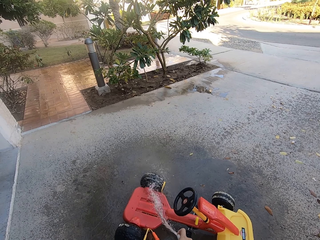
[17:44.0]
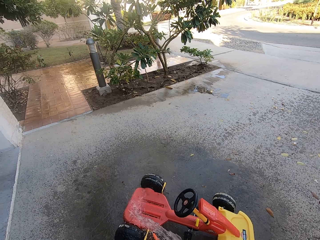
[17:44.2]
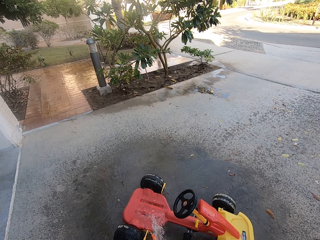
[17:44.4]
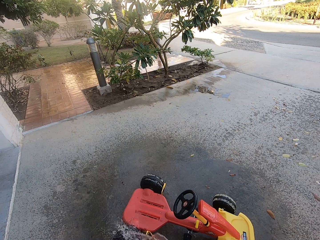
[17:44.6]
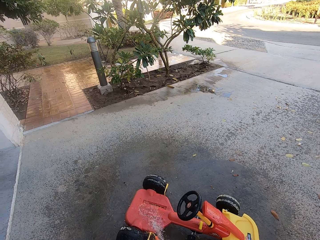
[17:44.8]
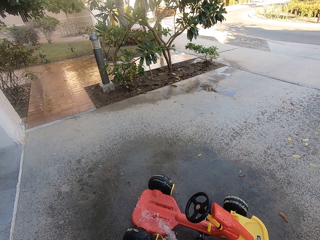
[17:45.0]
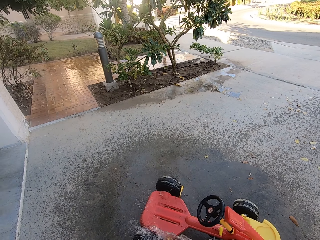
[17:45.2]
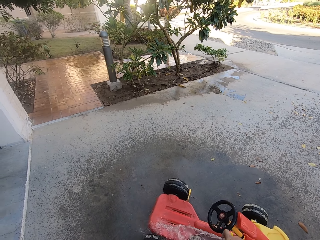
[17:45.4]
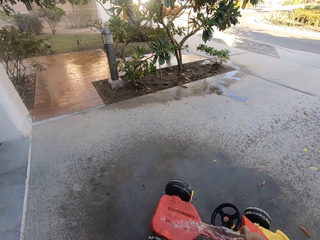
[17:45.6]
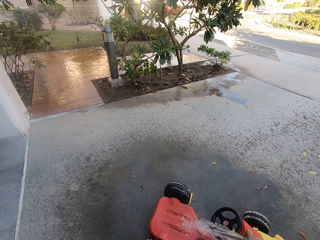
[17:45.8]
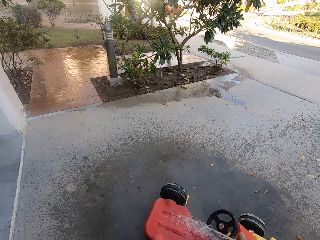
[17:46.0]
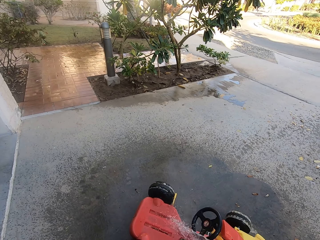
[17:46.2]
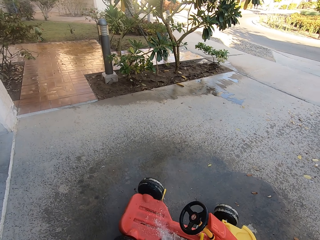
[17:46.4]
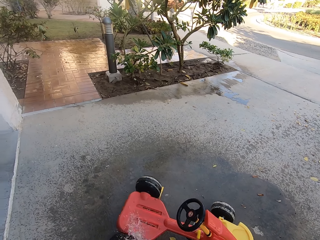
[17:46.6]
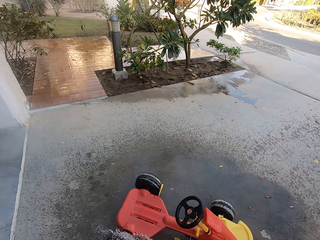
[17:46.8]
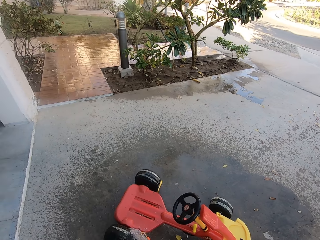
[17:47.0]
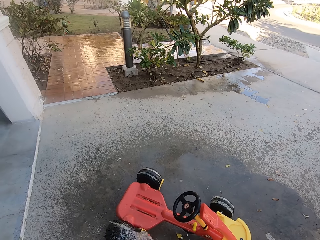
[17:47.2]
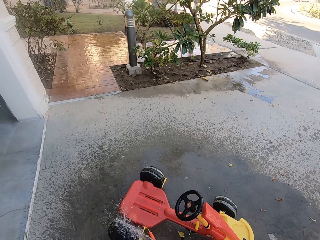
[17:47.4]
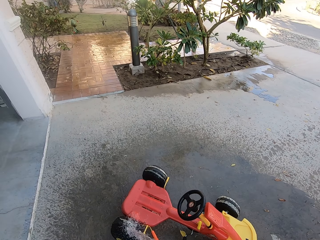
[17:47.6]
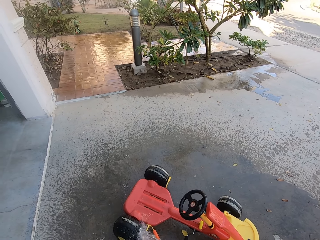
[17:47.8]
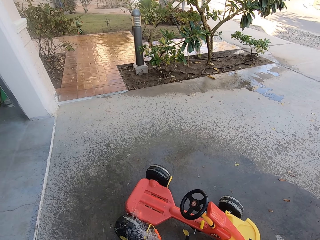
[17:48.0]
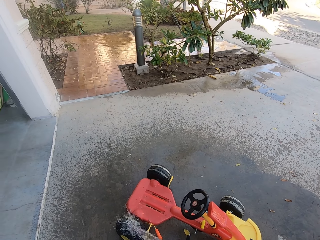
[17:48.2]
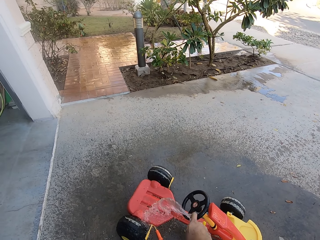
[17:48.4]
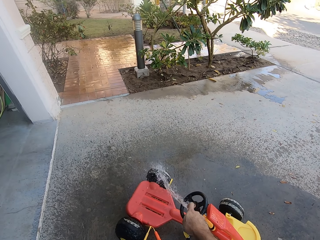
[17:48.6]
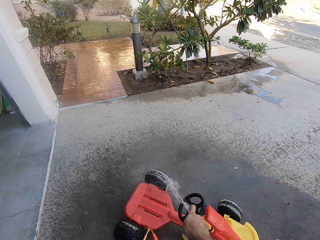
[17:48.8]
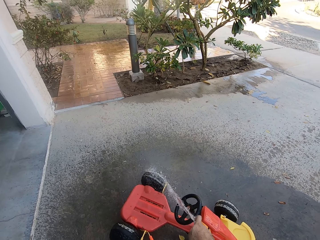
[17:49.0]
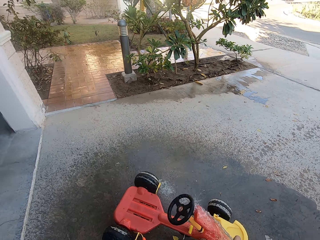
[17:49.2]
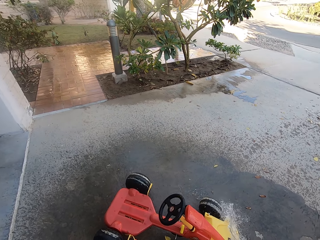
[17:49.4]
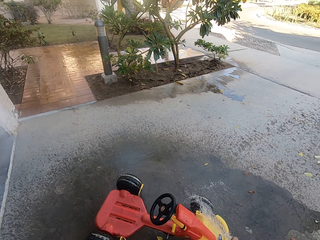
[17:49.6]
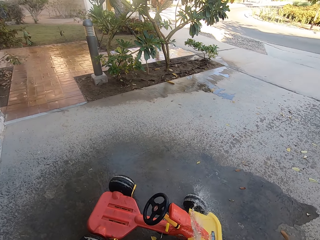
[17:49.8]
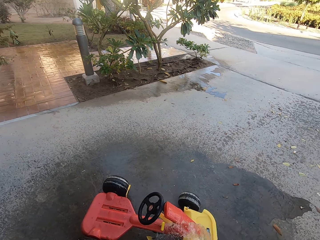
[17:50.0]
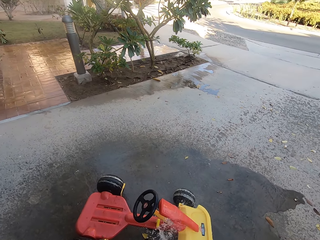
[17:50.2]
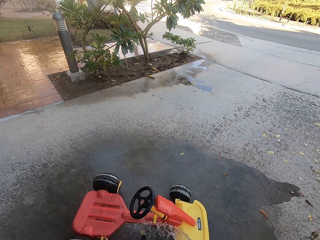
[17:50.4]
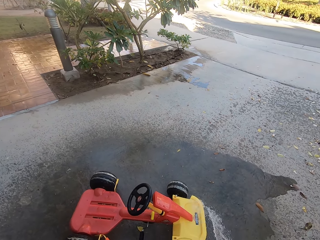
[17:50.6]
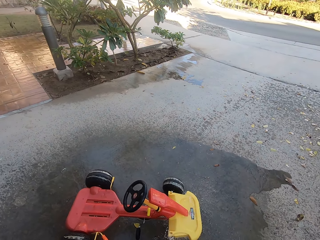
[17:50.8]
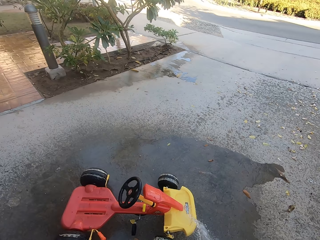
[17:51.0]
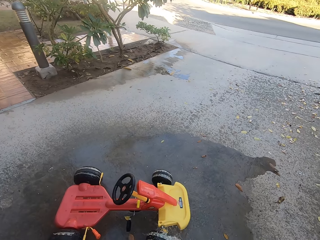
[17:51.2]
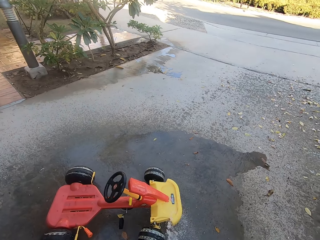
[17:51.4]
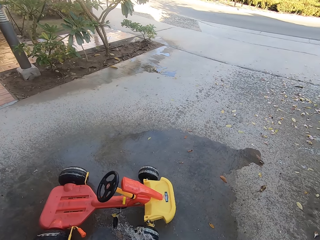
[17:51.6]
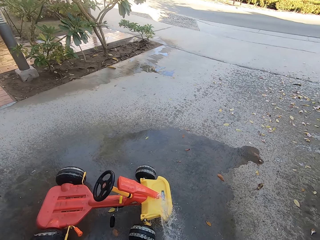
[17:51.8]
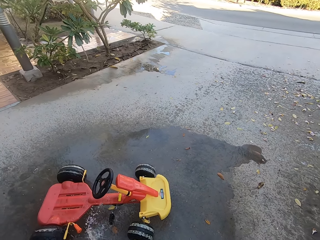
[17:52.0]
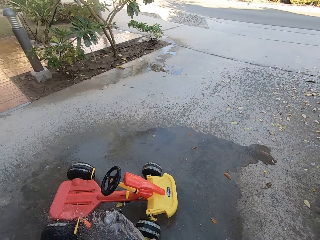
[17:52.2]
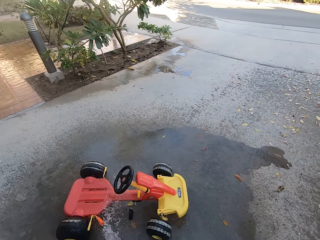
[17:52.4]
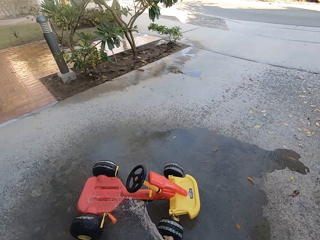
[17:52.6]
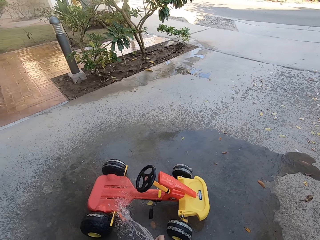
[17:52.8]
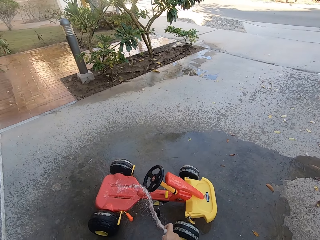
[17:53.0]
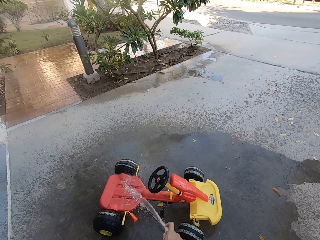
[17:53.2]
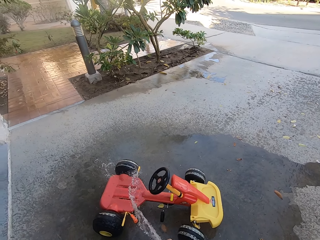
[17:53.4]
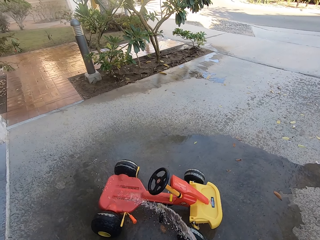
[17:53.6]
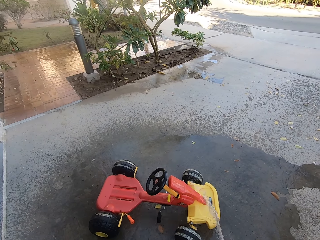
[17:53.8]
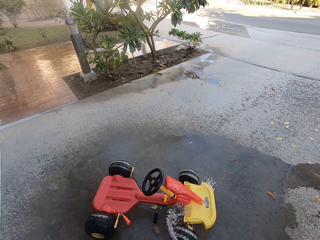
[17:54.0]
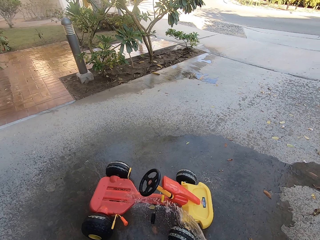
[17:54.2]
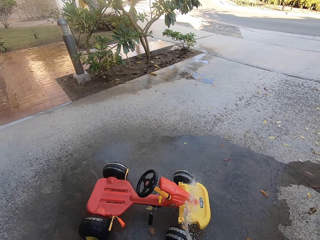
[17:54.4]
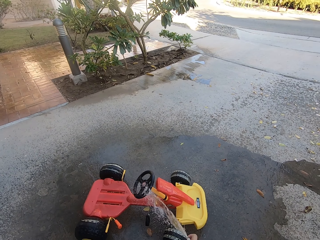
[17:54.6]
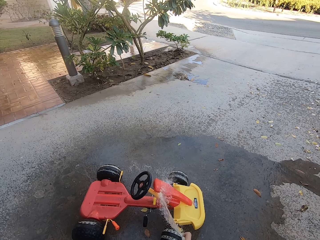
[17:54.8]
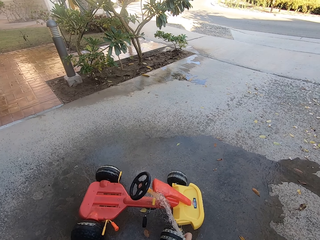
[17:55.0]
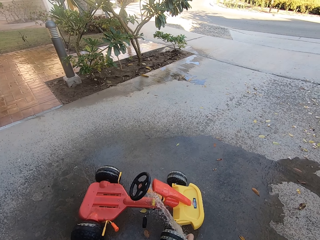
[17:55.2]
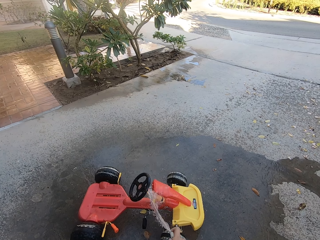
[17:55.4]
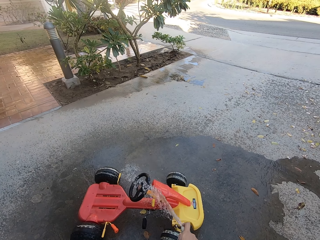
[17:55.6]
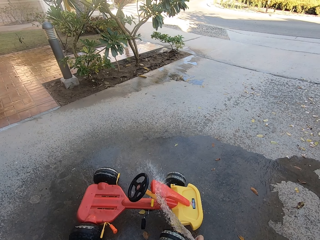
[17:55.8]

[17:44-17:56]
The camera wearer pushes the car.

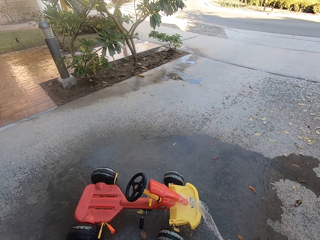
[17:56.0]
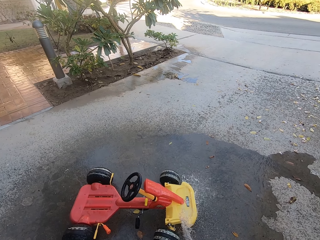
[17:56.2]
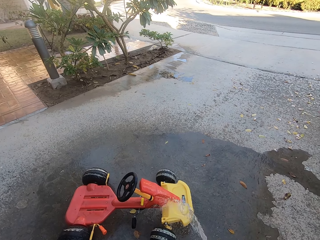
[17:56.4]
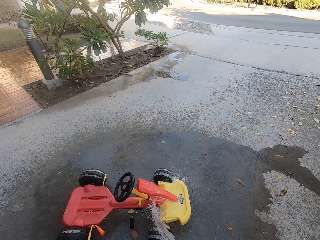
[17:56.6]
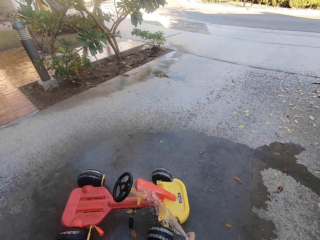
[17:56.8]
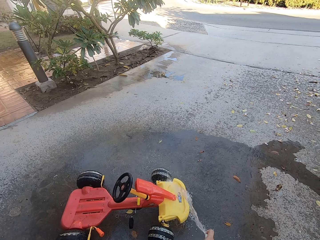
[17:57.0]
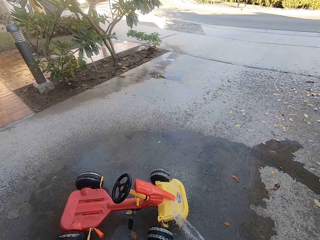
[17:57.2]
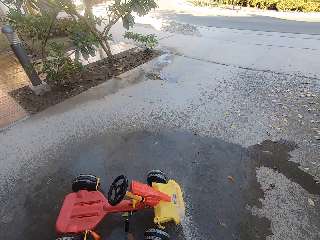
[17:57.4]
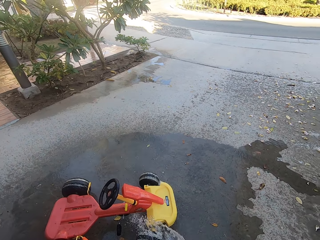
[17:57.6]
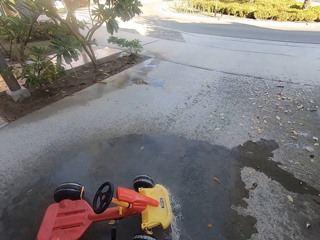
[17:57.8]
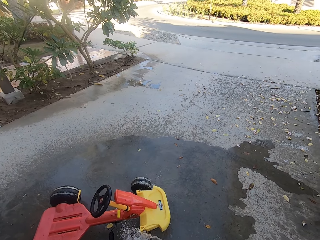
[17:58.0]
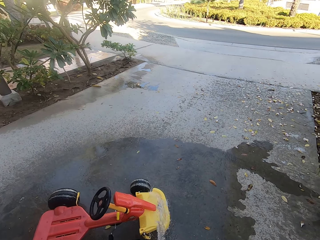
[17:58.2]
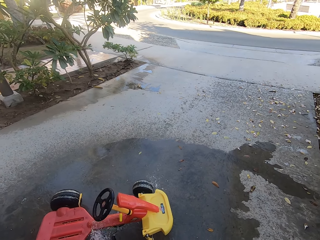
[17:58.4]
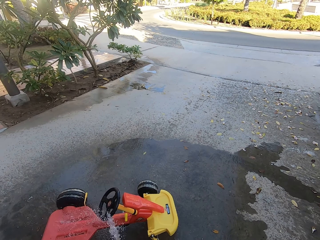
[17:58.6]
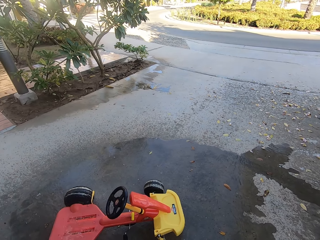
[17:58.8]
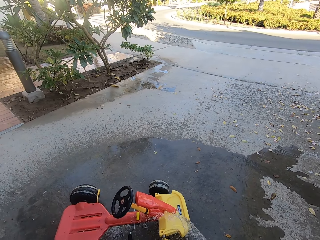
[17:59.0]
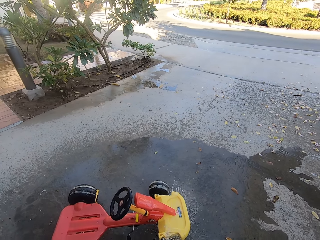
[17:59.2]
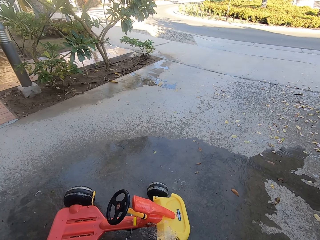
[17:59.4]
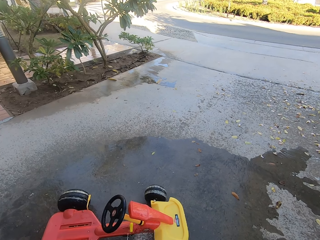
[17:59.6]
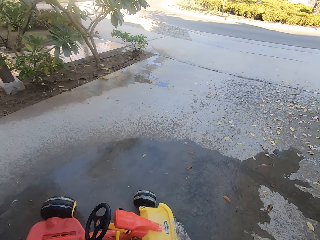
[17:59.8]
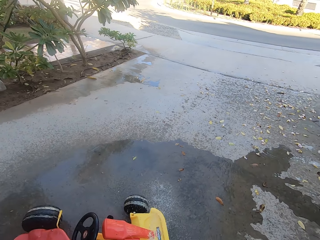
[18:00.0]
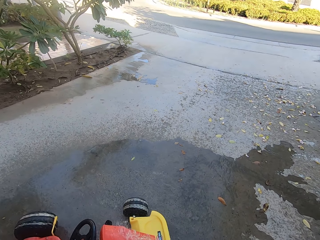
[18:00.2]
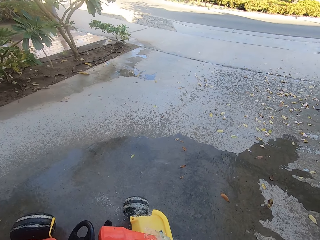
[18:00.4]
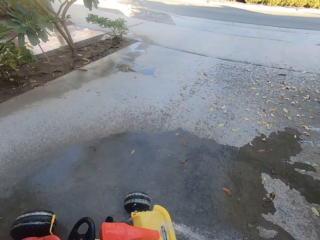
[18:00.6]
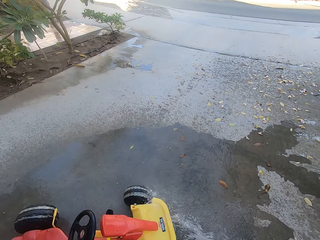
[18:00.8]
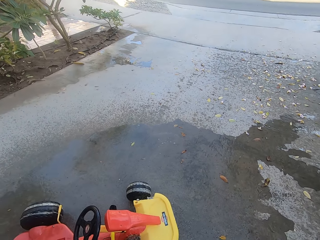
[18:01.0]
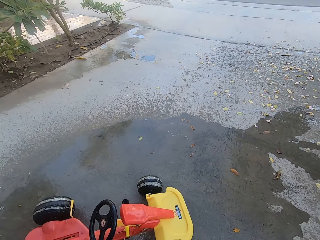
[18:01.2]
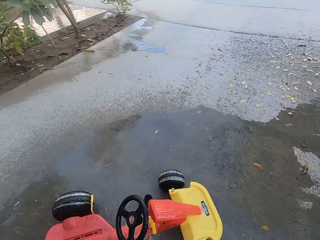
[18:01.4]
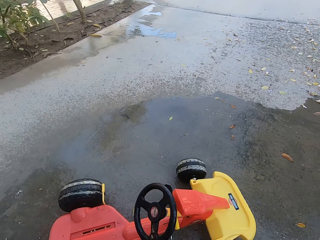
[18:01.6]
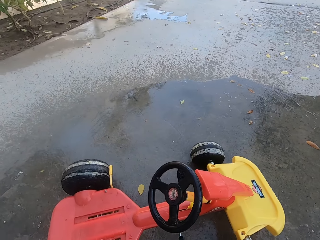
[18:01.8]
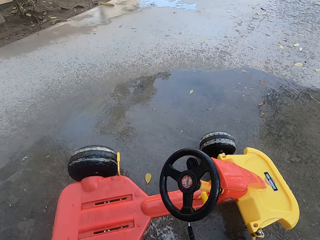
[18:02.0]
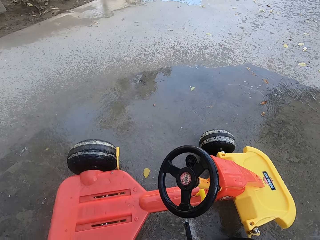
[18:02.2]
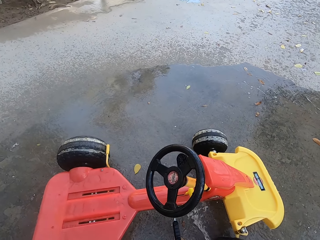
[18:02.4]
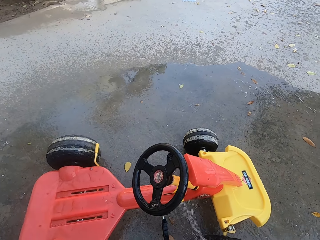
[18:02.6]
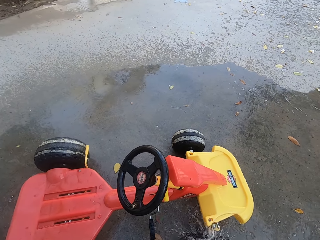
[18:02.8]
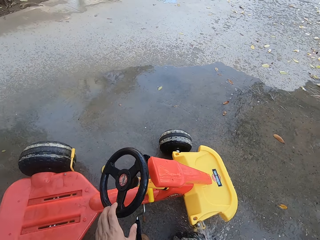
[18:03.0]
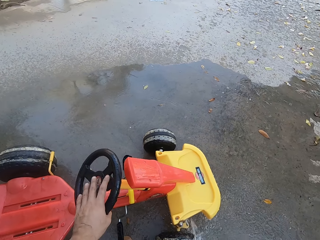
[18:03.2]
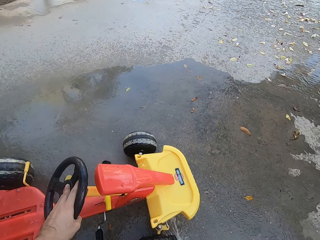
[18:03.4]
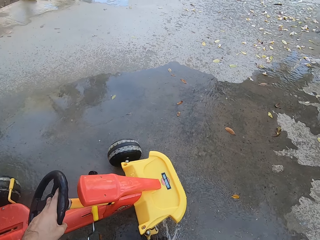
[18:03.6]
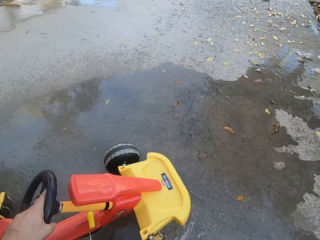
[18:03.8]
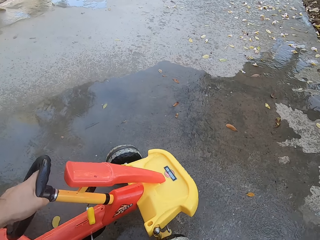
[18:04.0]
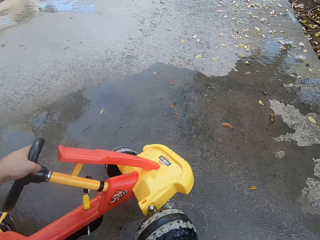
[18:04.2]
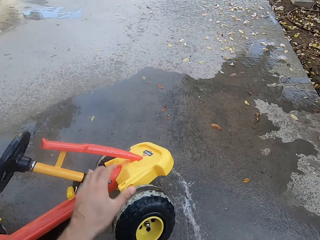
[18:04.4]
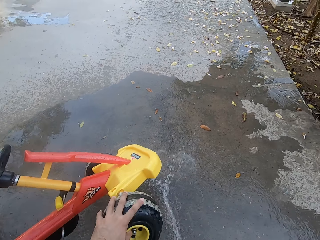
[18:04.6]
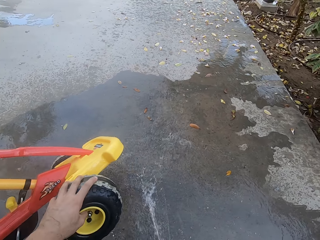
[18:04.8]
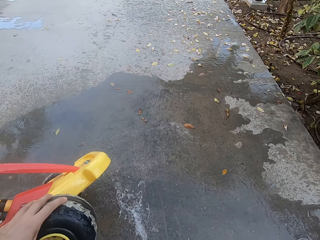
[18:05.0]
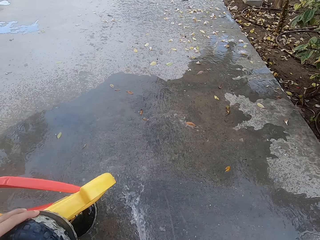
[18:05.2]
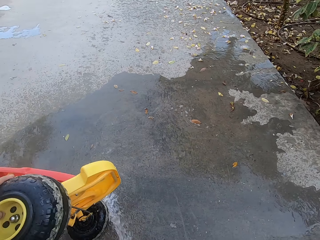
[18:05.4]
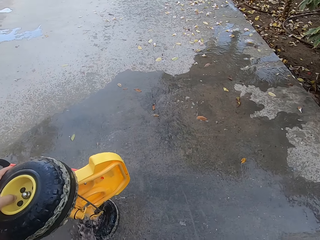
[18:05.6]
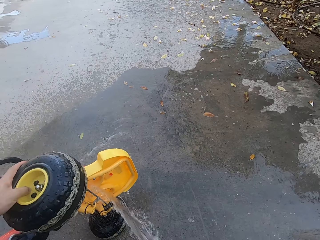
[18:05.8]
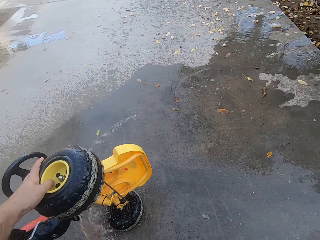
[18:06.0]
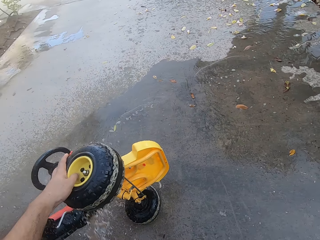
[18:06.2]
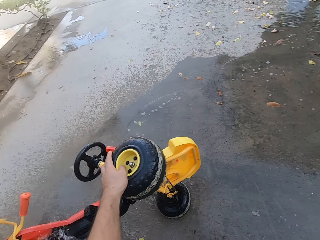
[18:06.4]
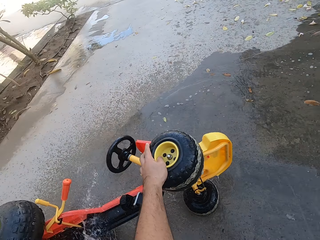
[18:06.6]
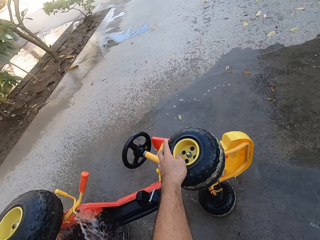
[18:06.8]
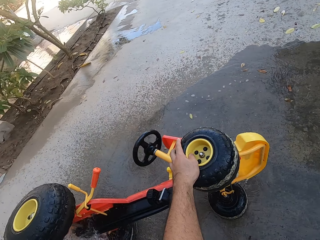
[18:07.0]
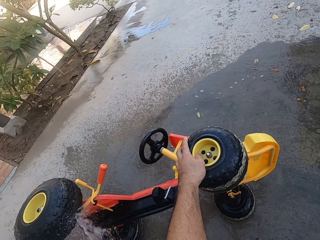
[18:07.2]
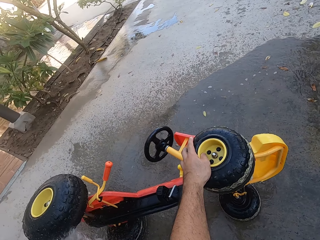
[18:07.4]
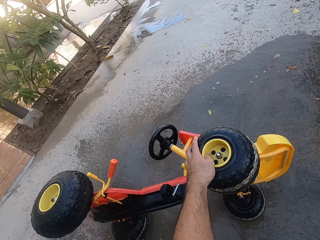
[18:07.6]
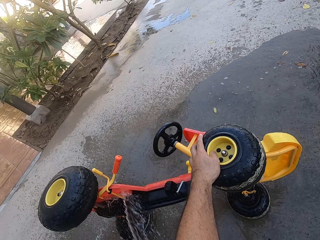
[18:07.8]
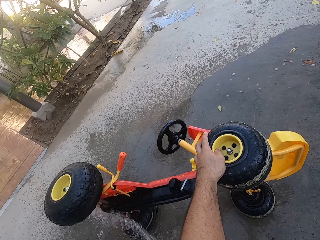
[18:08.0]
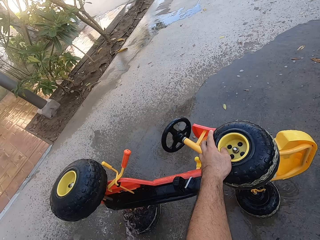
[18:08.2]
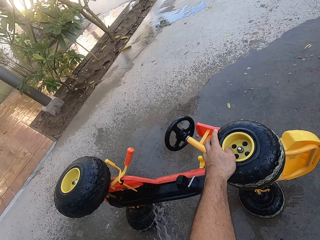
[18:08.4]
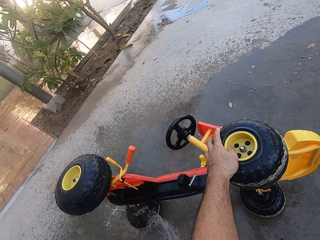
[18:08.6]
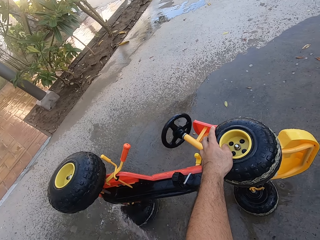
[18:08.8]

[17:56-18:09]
The camera wearer turns the baby car. They bend the quad bike and wash under the quad bike.
